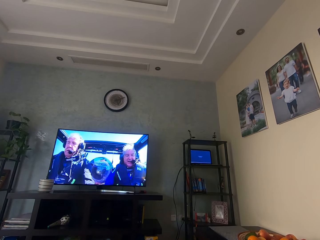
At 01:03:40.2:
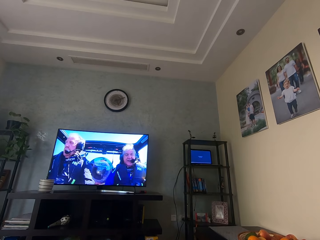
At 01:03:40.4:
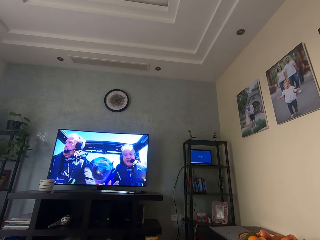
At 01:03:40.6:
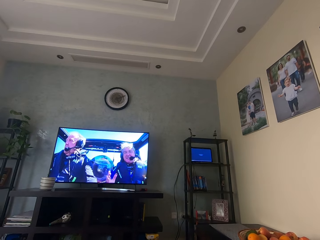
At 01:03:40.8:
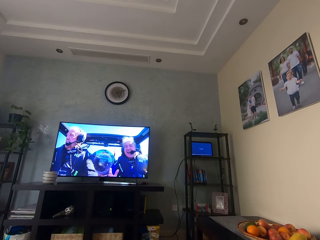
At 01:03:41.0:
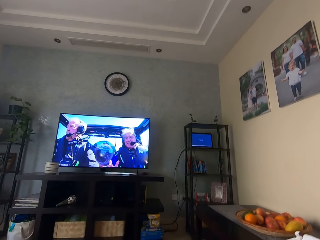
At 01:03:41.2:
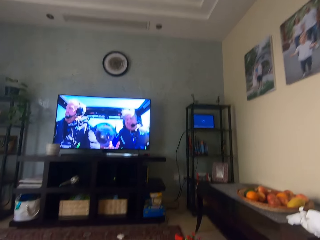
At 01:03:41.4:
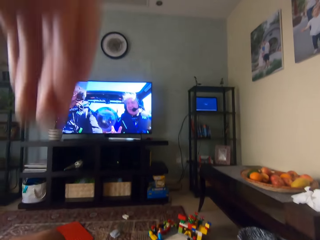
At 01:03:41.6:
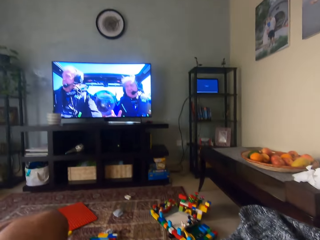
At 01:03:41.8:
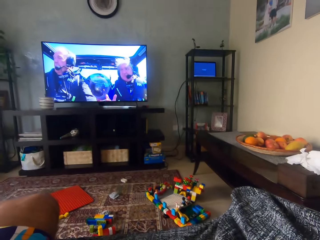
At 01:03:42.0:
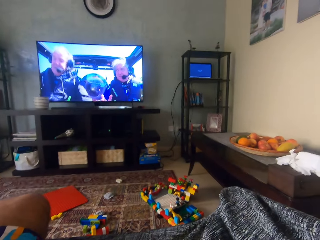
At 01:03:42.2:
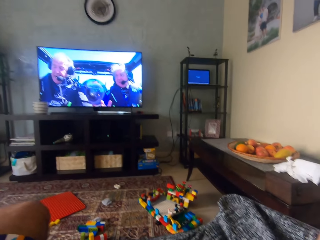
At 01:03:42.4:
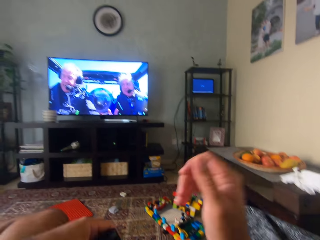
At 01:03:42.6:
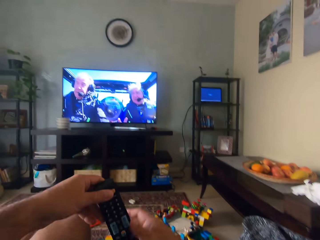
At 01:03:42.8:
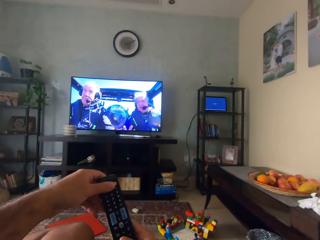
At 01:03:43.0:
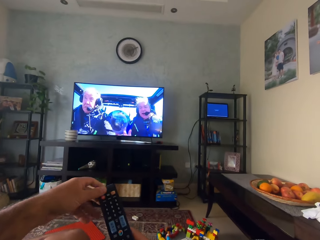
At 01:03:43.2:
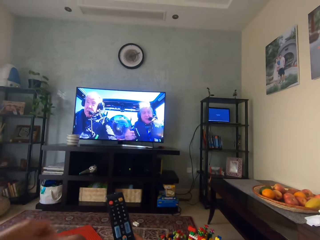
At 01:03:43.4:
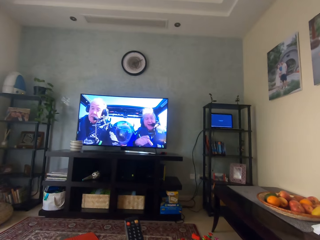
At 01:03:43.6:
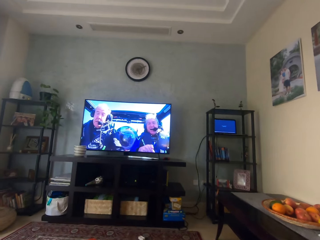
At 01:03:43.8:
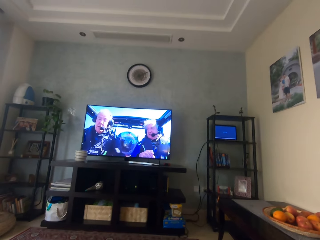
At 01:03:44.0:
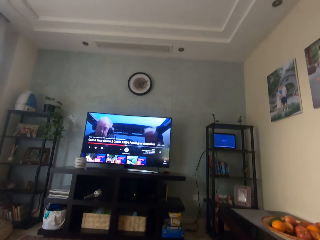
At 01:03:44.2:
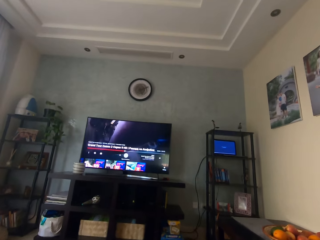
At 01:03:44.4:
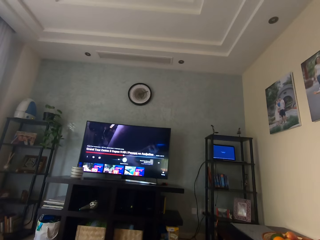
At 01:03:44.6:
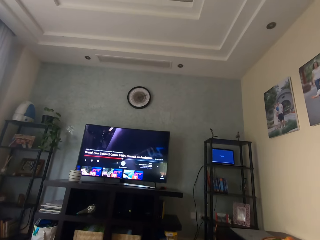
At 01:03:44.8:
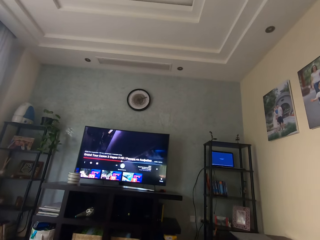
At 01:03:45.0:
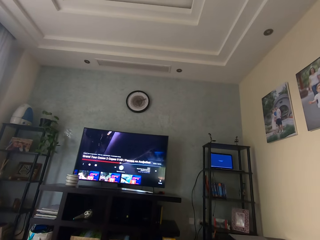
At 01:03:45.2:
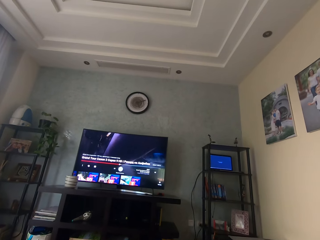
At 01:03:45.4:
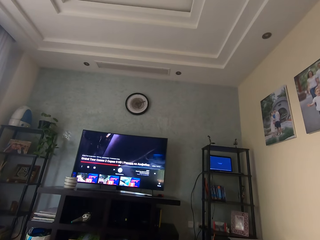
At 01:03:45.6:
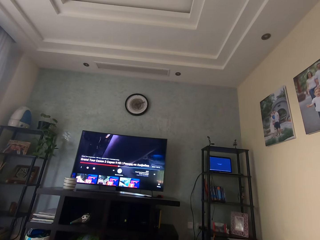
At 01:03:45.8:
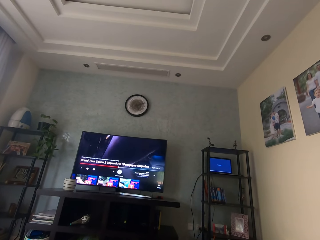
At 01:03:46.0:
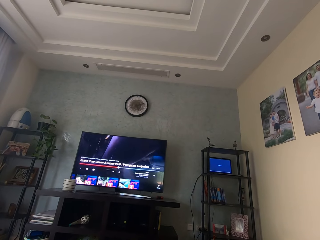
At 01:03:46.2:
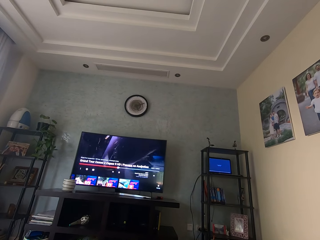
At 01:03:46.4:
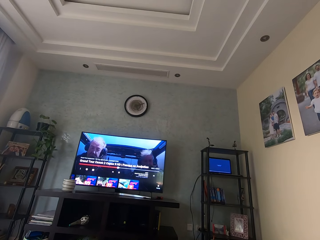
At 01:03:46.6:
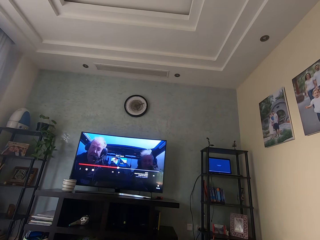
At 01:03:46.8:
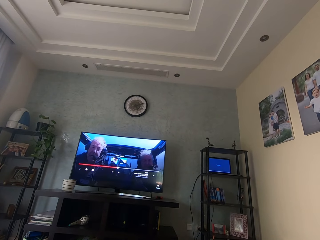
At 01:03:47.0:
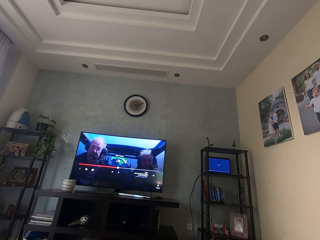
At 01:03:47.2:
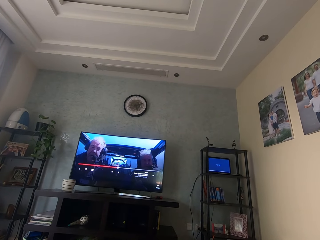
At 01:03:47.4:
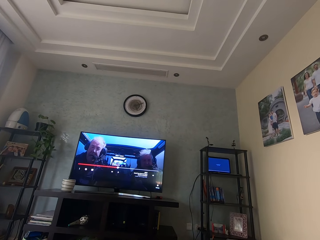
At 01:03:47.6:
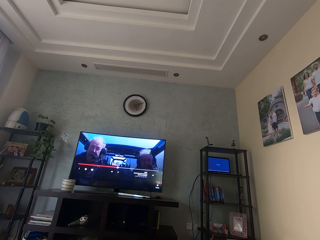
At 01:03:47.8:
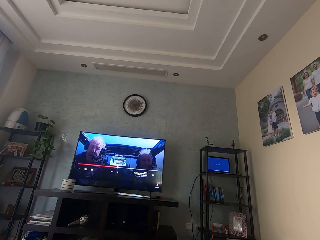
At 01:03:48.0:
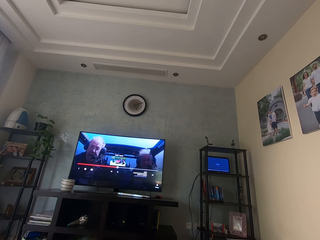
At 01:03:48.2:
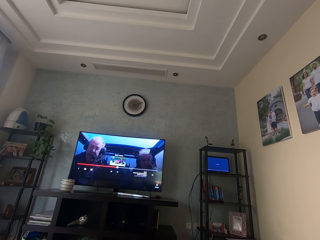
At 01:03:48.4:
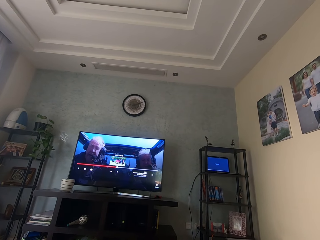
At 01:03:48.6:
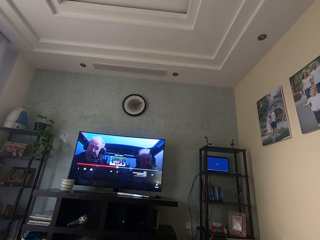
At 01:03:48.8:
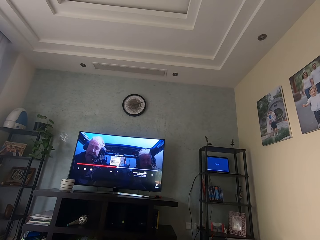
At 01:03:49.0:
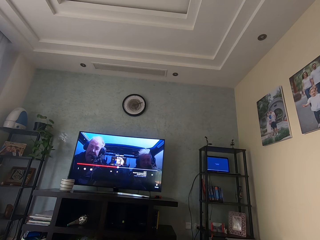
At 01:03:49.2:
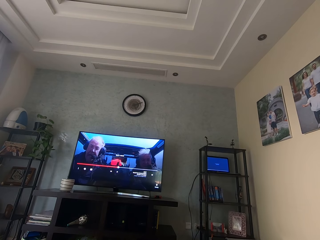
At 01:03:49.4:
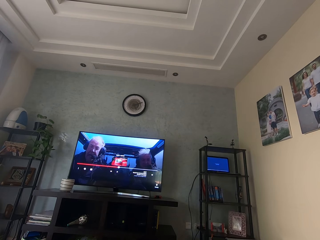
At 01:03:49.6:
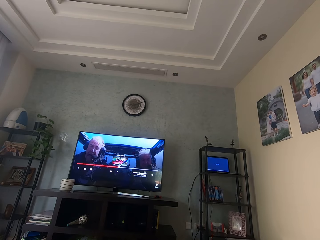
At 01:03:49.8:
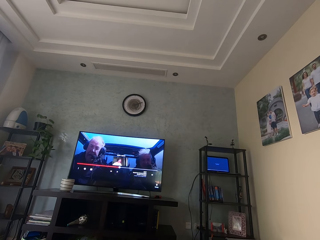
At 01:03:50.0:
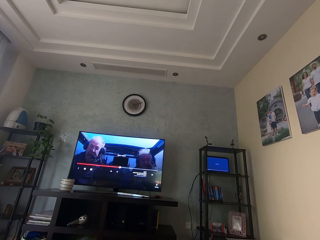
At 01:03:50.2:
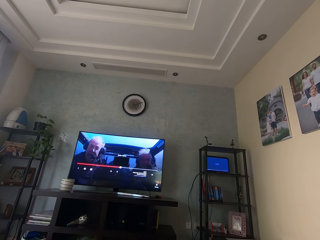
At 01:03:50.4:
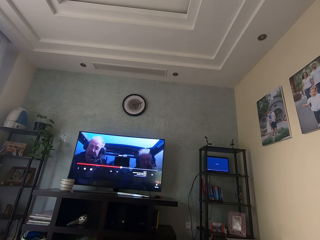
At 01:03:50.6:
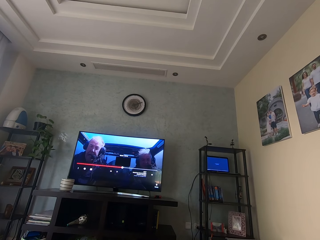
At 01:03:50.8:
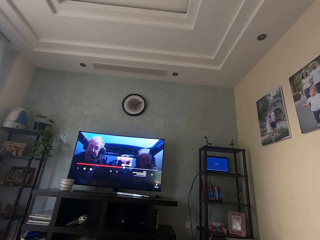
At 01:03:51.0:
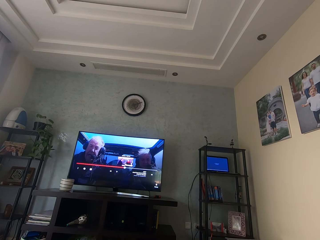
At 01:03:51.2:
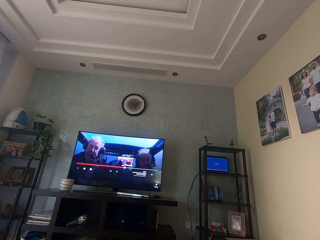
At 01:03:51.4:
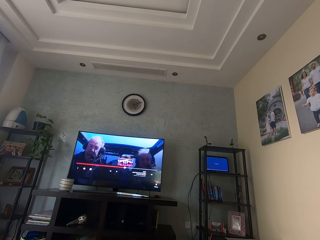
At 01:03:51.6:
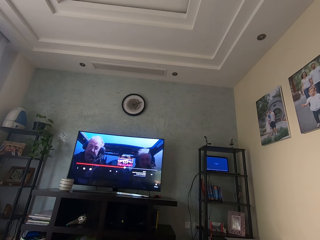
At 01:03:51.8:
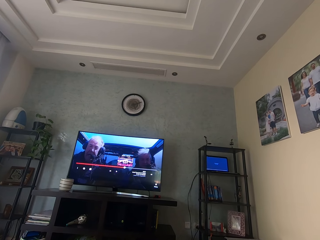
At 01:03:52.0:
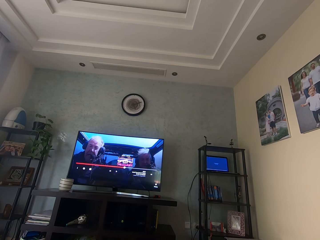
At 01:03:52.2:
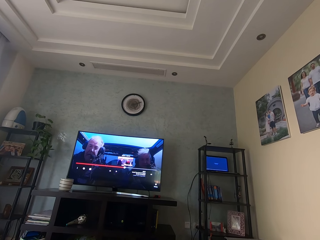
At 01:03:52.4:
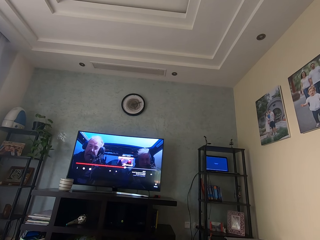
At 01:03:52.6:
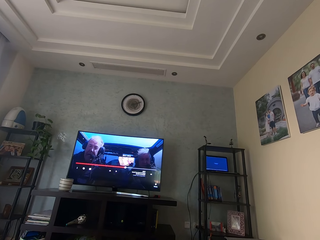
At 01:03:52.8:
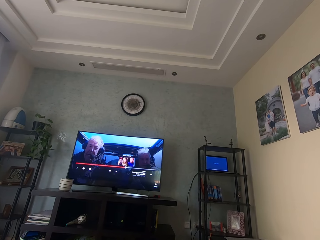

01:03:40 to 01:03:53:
The camera wearer lowers his left hand down. He lowers his right hand down. He passes a remote from his left hand to his right hand. He operates the remote in his right hand. He fast forwards on the television.

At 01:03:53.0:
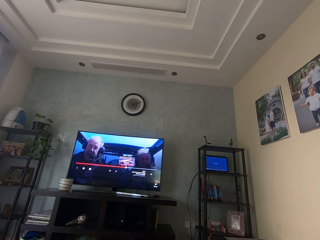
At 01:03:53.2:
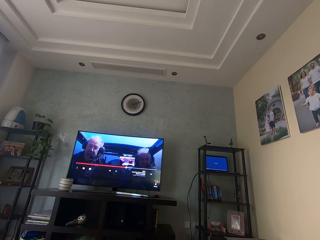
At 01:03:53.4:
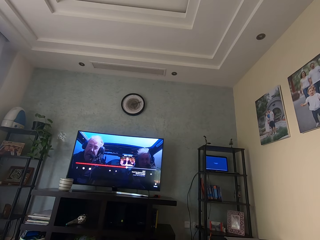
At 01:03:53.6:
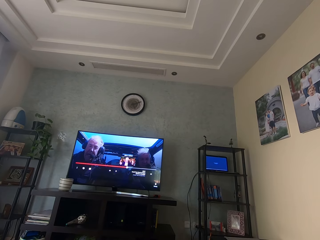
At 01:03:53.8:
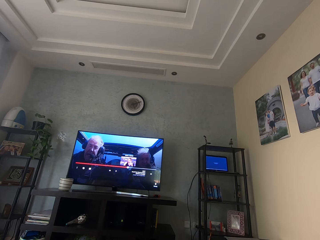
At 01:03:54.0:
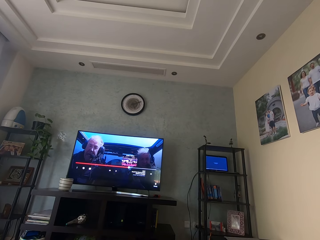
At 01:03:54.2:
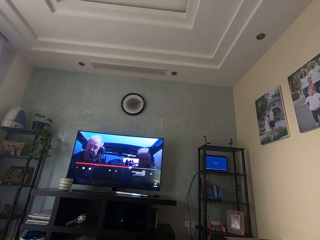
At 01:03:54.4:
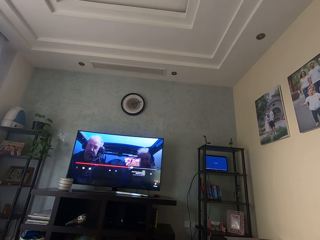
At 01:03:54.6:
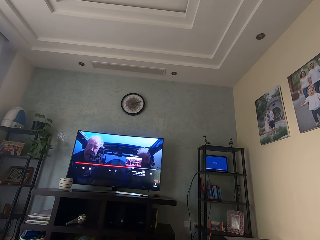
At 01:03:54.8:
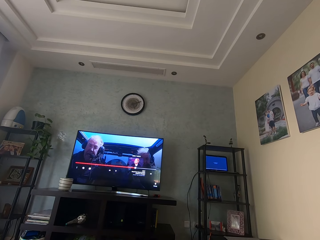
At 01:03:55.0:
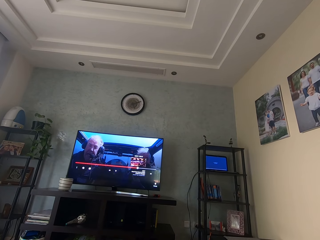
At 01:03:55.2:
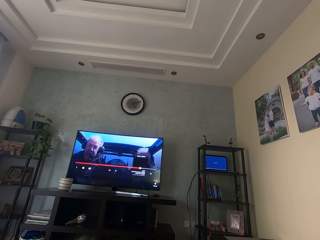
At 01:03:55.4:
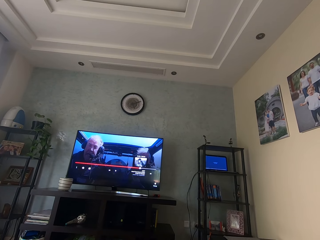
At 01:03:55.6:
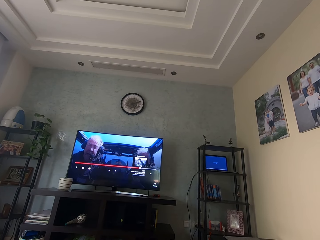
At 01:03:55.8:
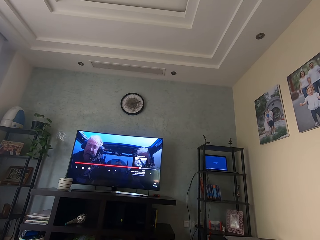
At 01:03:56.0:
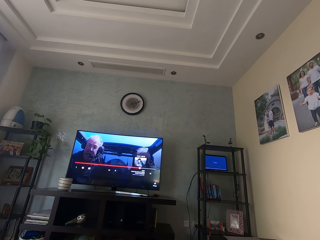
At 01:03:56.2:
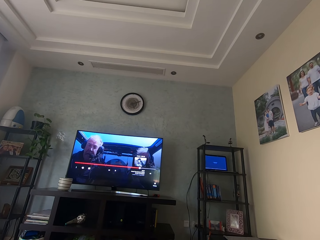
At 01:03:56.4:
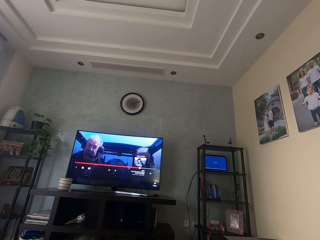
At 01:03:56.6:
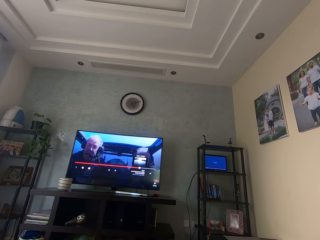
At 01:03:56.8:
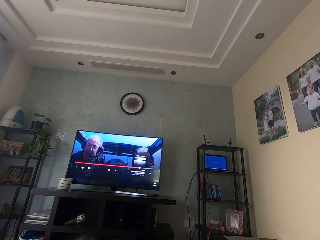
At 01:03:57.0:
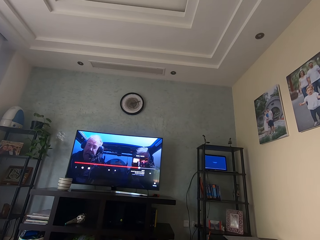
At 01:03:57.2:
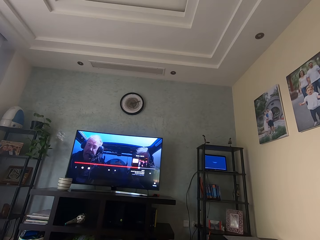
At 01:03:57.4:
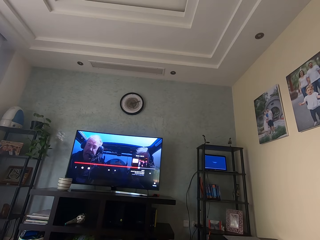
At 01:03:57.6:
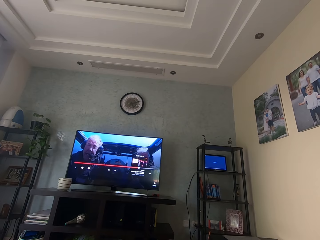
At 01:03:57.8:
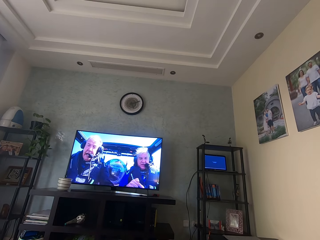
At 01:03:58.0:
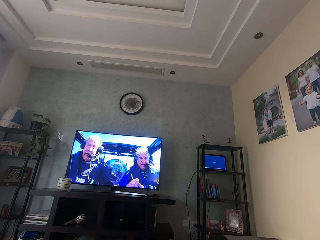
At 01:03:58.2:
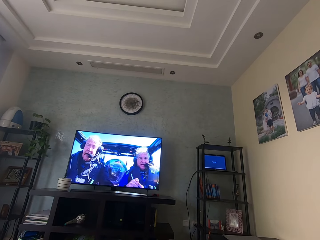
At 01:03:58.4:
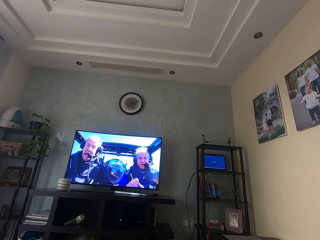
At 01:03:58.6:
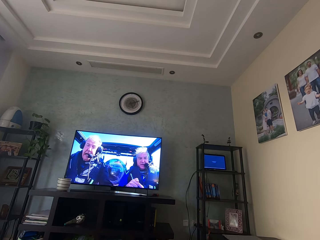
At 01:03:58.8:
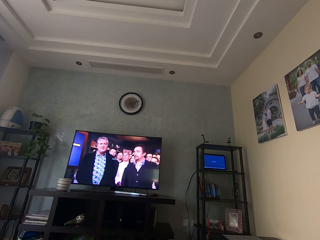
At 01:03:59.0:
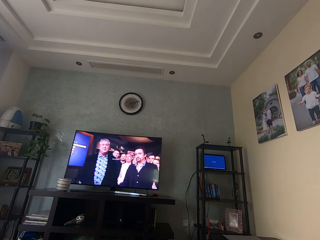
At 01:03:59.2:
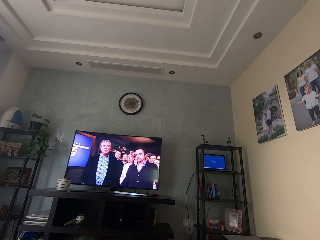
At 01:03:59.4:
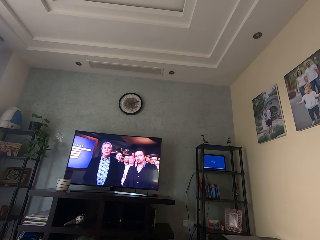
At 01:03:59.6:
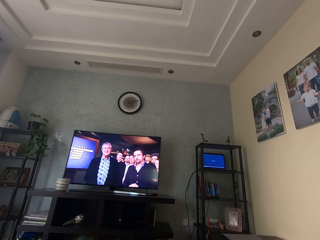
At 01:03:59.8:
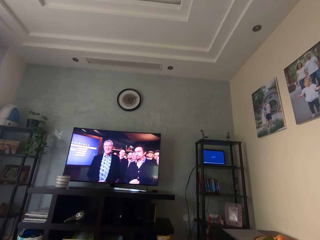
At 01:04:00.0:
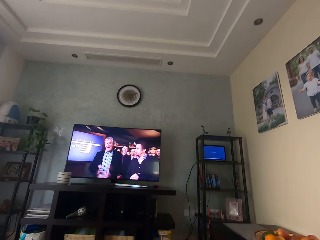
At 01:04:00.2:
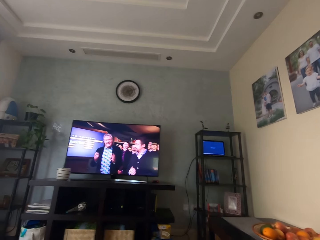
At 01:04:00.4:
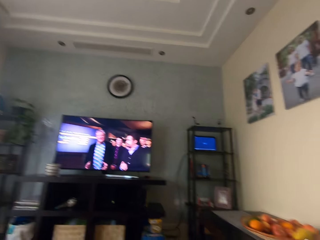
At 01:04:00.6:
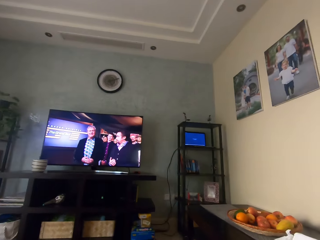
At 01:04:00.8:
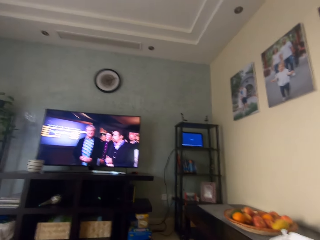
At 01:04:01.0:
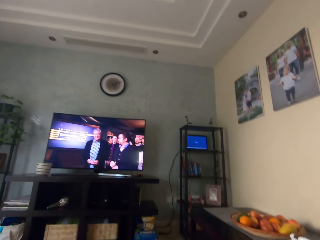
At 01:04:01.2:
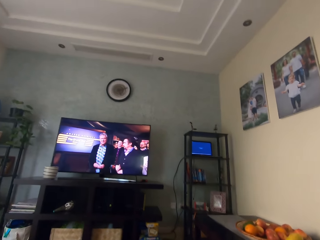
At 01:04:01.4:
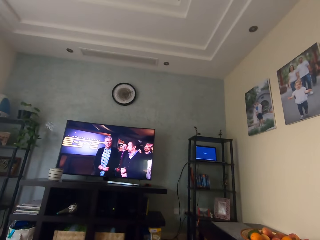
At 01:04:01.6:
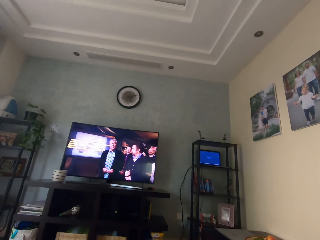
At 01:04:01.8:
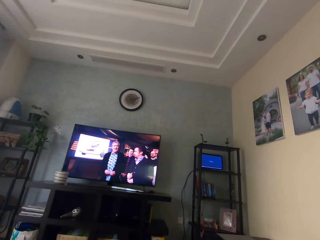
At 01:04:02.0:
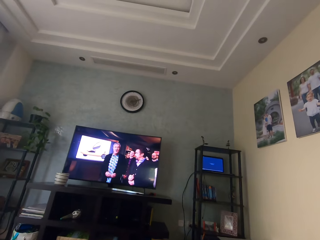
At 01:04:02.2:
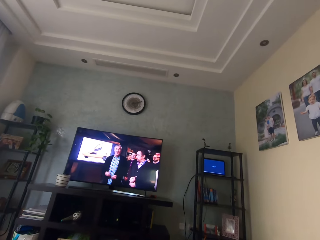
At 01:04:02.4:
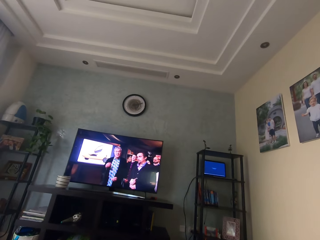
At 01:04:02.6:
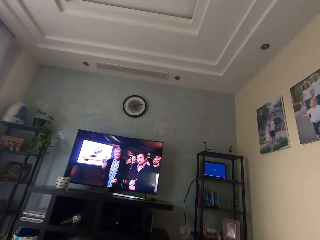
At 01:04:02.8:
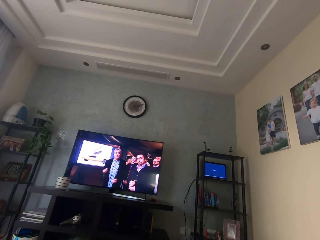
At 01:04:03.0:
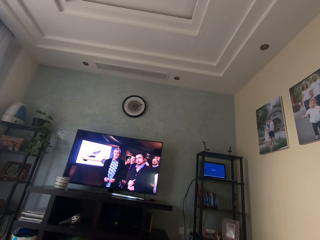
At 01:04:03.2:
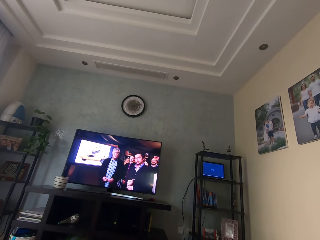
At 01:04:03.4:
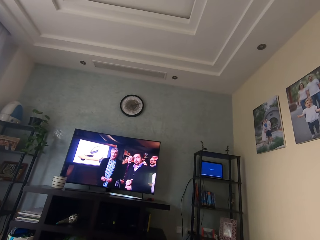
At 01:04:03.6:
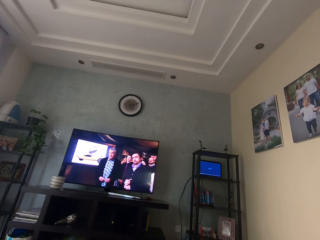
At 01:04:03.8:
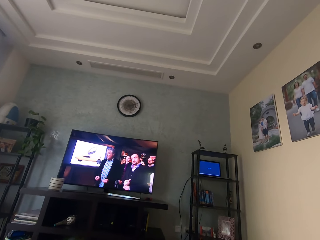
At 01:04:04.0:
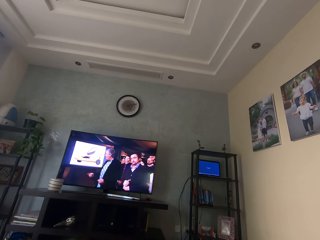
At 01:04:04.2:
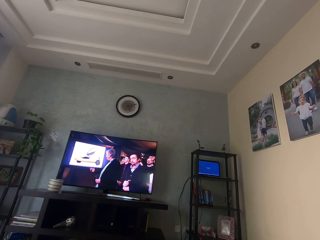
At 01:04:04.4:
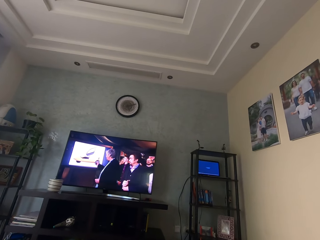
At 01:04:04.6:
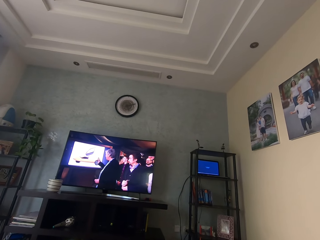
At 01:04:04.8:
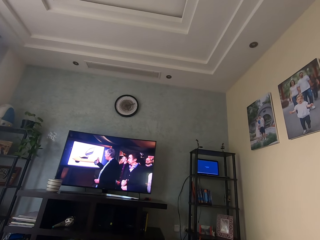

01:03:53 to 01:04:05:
The camera wearer keeps watching the television.
